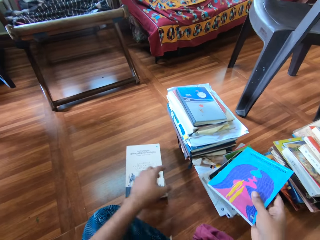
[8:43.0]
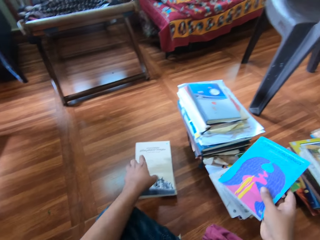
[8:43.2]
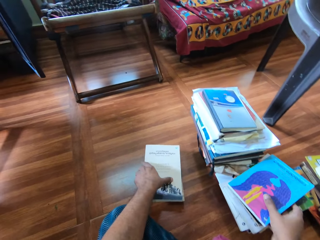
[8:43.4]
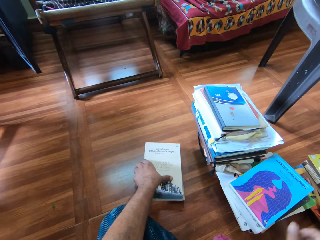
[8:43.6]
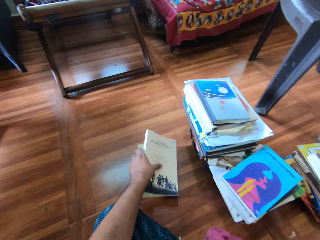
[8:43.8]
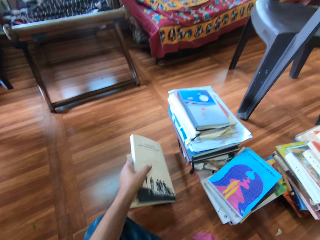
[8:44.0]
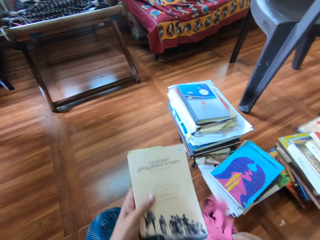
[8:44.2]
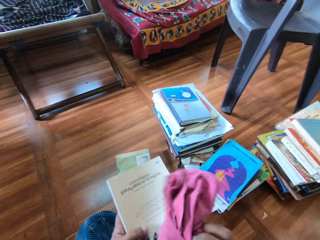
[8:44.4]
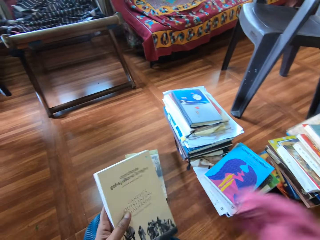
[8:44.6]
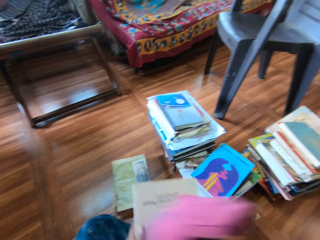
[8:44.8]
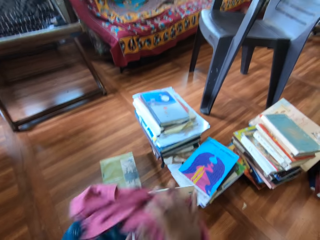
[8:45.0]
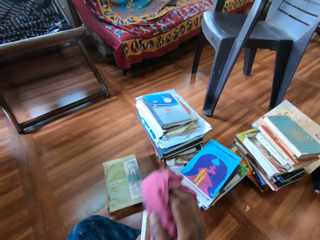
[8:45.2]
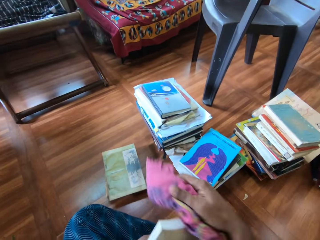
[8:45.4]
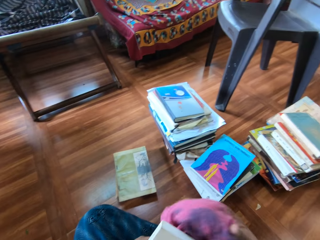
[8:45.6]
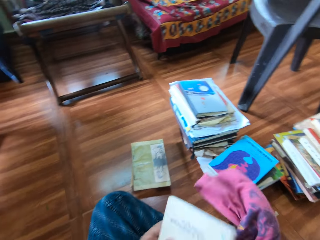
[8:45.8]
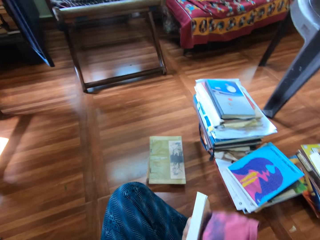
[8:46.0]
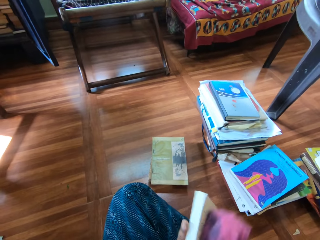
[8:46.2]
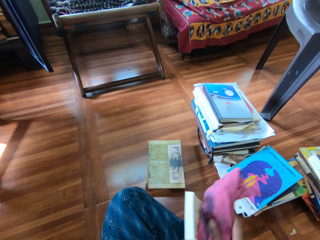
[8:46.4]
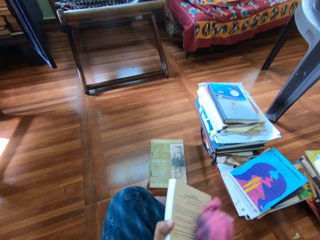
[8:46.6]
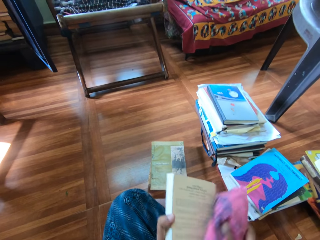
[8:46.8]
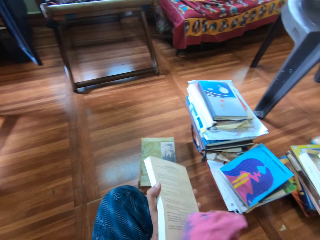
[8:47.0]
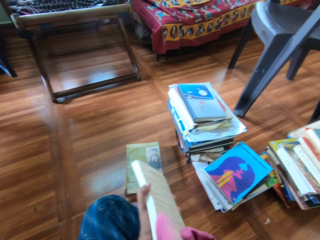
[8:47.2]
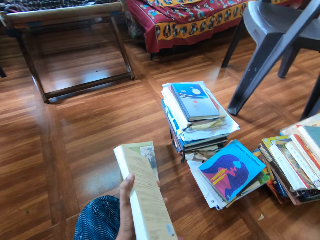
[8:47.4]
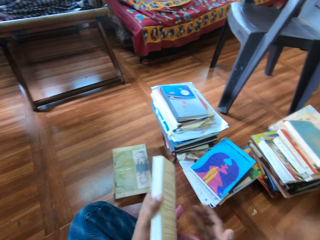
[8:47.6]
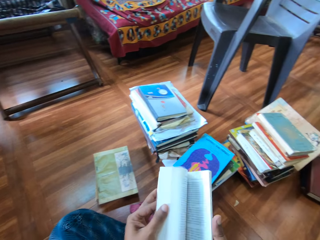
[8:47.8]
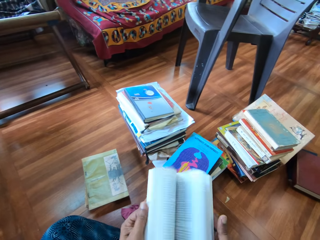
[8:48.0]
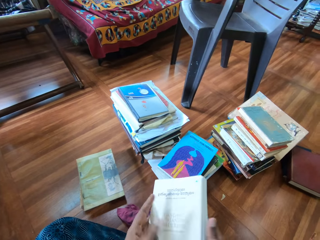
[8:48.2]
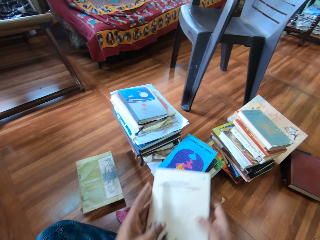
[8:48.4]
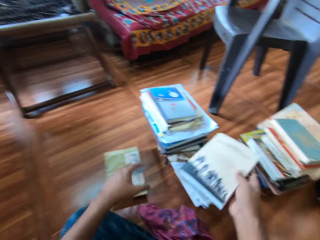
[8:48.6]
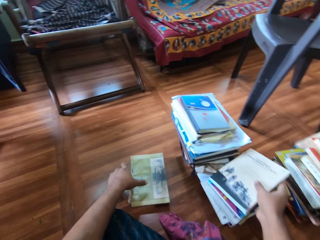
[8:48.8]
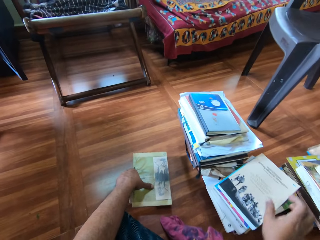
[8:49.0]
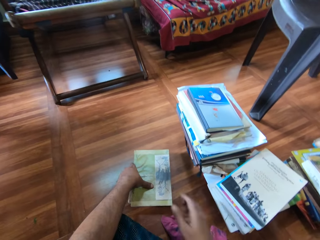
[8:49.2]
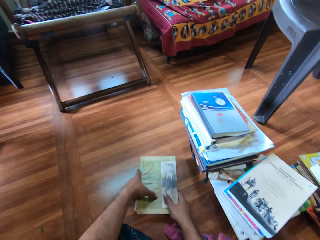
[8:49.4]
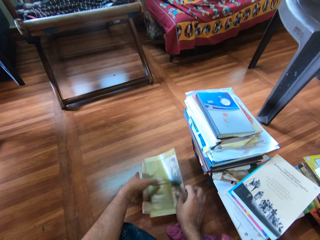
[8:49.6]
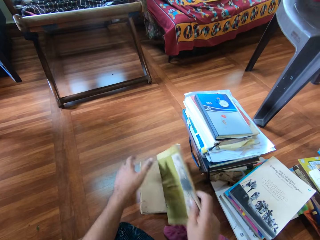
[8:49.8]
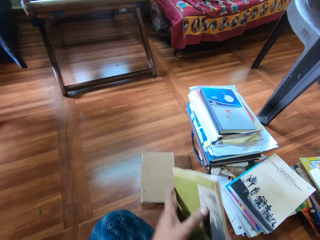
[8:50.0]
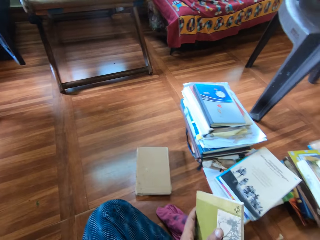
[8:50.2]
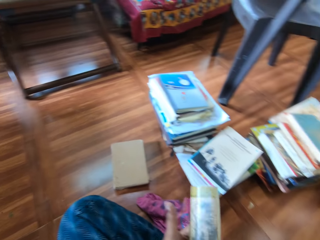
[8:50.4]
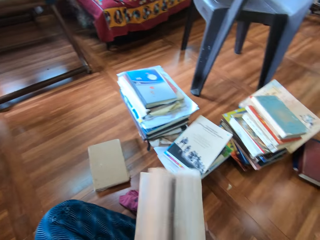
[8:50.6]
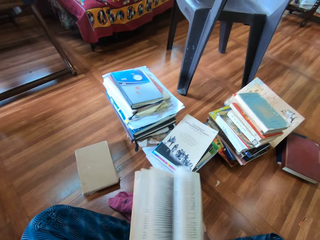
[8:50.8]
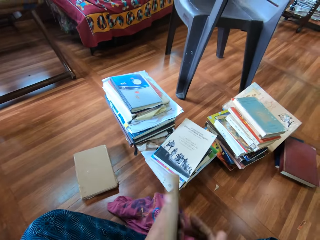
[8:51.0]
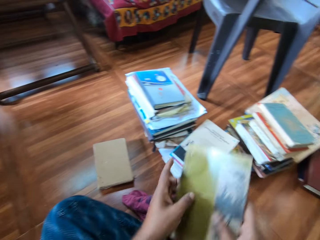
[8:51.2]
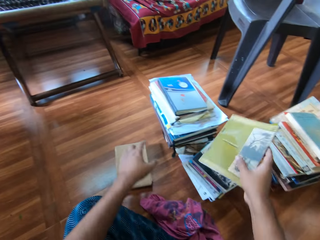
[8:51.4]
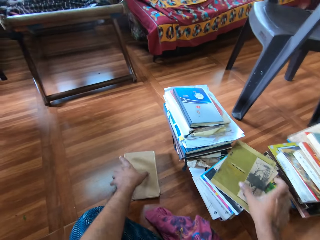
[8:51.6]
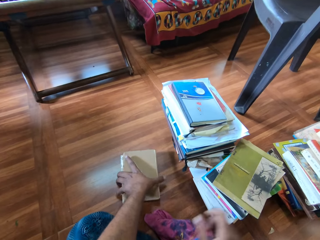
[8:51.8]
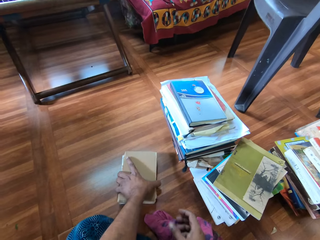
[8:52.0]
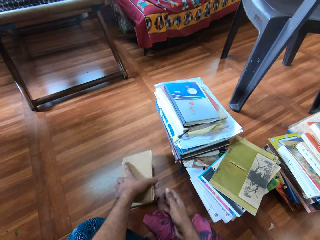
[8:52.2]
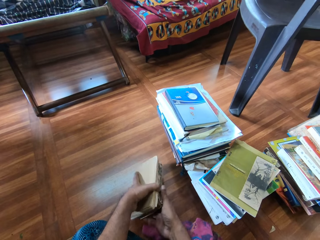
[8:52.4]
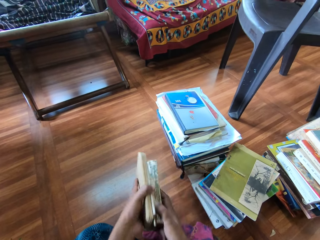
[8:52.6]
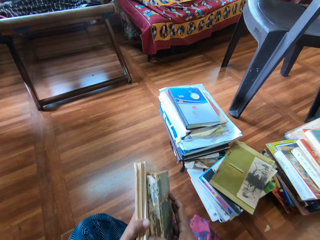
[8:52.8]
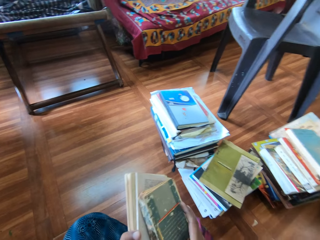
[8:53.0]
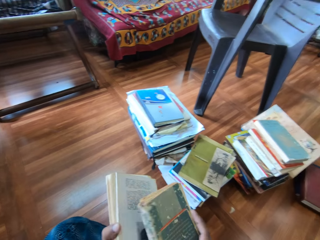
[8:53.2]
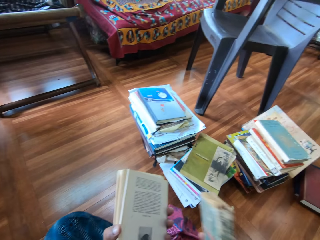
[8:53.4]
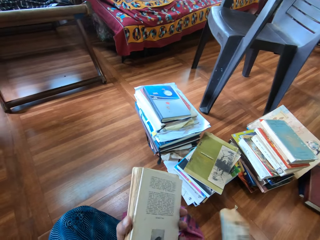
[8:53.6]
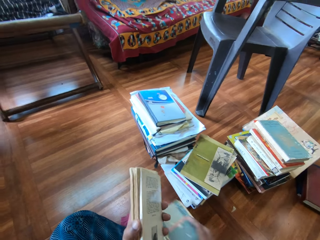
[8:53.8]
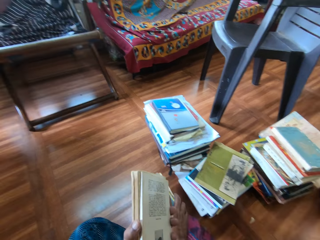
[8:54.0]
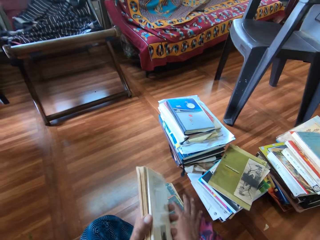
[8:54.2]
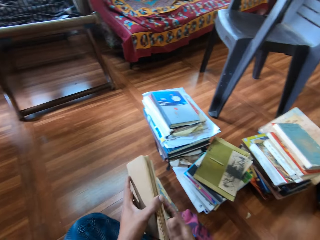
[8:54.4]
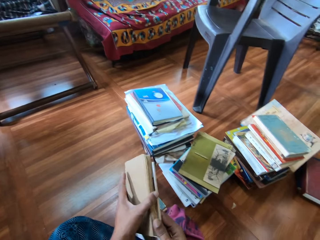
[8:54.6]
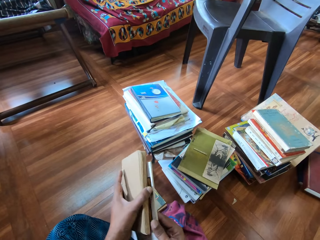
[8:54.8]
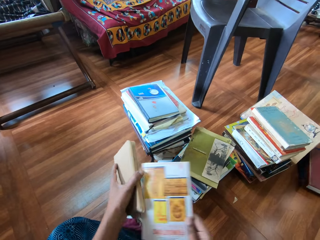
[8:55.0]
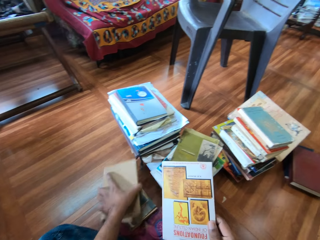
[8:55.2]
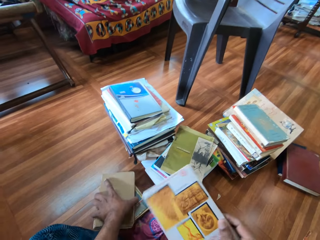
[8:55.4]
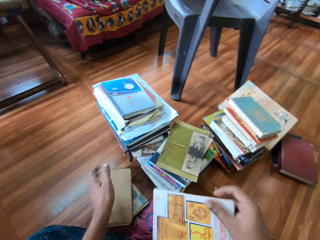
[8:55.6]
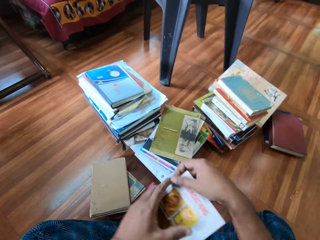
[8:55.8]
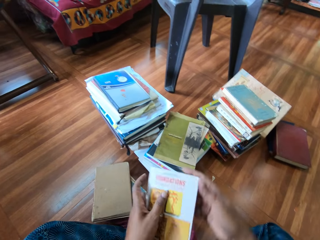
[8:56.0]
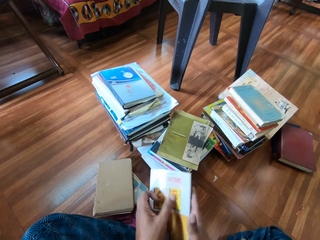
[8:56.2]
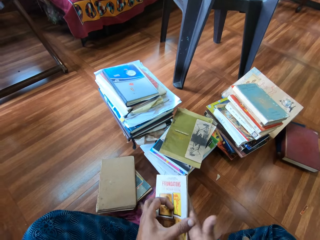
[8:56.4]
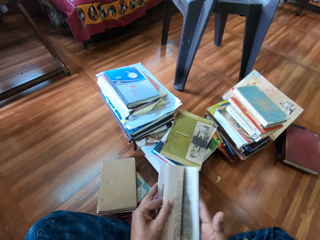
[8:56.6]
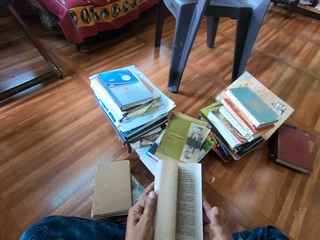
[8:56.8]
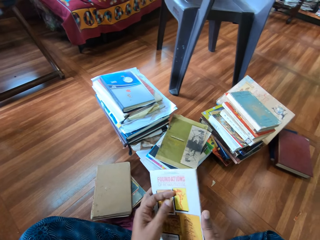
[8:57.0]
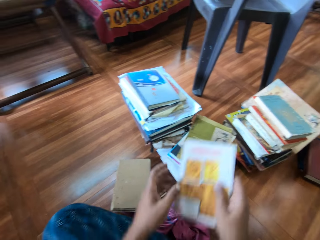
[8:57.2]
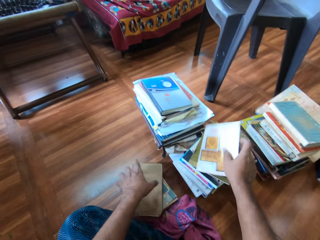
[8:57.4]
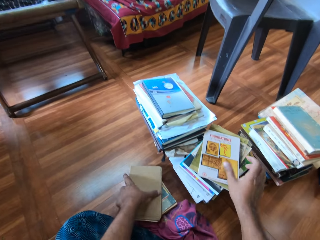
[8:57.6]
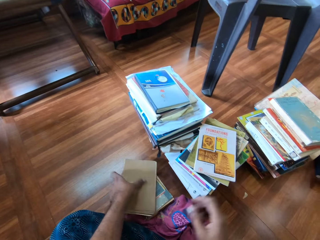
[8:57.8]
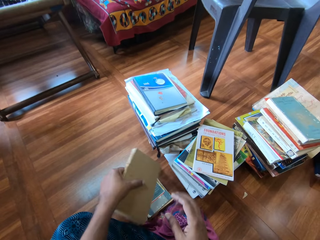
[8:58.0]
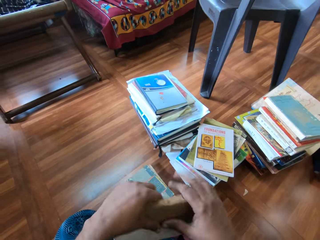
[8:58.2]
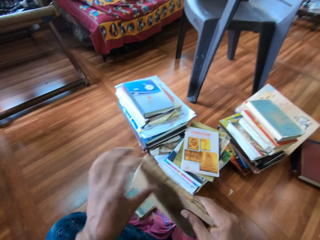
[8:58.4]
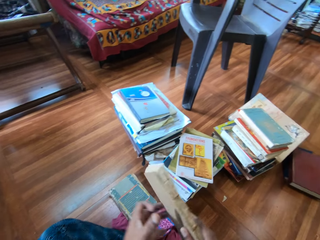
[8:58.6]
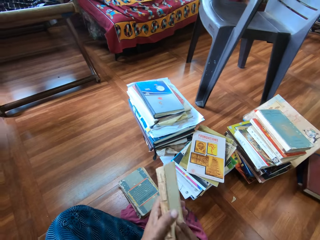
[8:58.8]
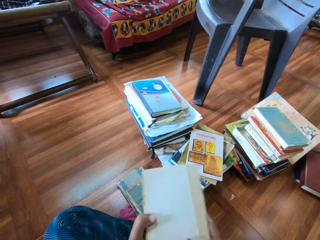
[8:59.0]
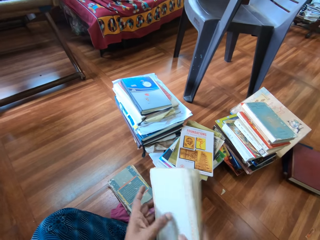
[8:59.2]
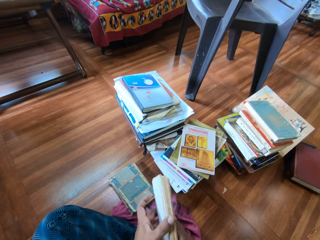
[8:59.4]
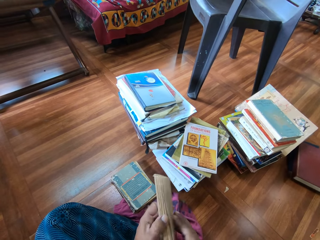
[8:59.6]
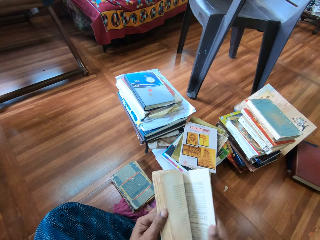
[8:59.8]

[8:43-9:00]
The camera wearer drops the book on the pile of books with his right hand. He picks a book from the pile of books with his left hand. He picks the piece of cloth from the floor with his right hand. He cleans the book with the cloth in his right hand. He drops the piece of cloth on the floor with his right hand. He flips the pages of the book with his left hand. He drops the book on the pile of books with his right hand. He picks a book from the pile of books with his right hand. He holds the book with both hands. He flips the pages of the book with his right hand. He drops the book on the pile of books with his right hand. He picks a book from the floor with both hands. He picks a book from his left hand with his right hand. He drops the book on the floor with his right hand. He picks a book from his left hand with his right hand. He drops the book on the floor in his left hand. He holds the book with both hands. He flips the pages of the book with his left hand. He drops the book on the pile of books with his right hand. He picks the book from the floor with his left hand. He holds the book with both hands.

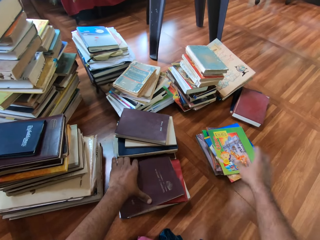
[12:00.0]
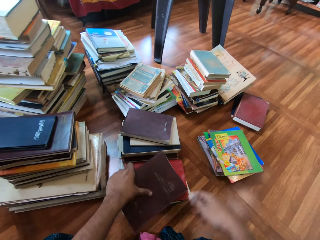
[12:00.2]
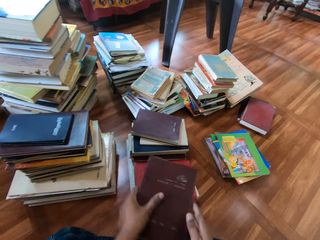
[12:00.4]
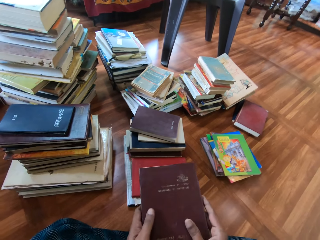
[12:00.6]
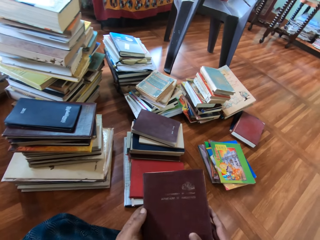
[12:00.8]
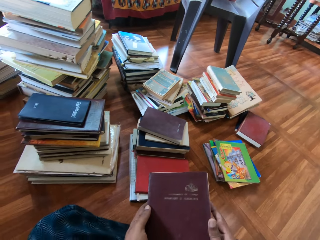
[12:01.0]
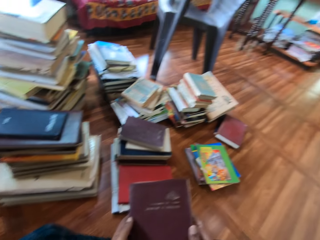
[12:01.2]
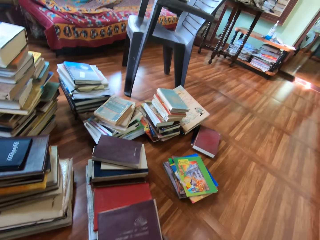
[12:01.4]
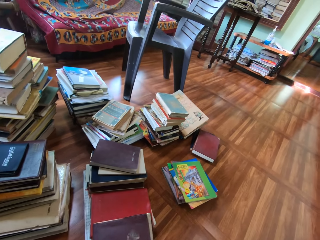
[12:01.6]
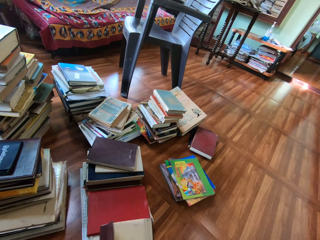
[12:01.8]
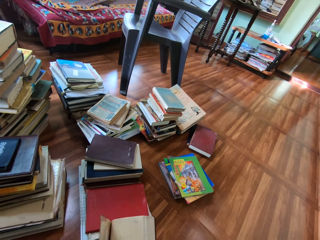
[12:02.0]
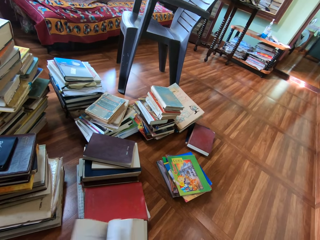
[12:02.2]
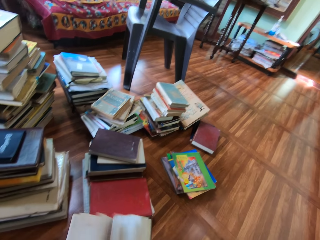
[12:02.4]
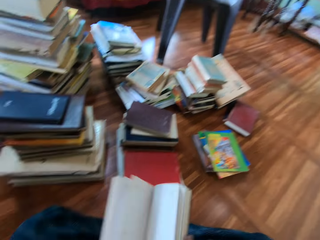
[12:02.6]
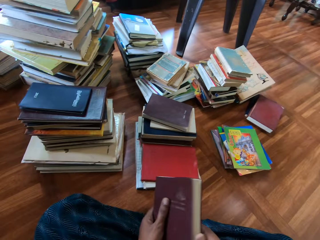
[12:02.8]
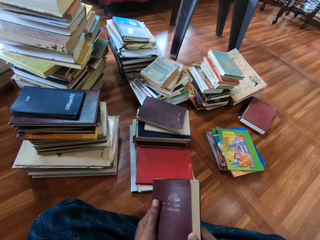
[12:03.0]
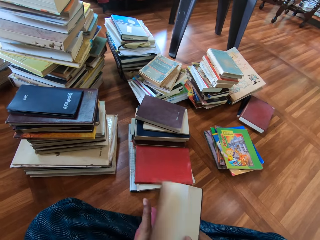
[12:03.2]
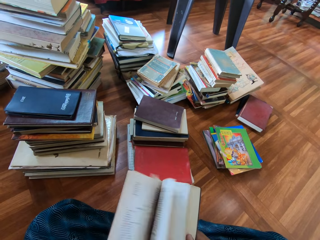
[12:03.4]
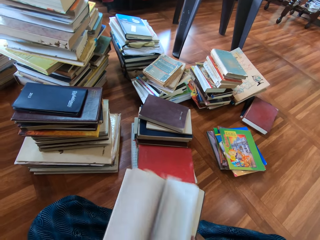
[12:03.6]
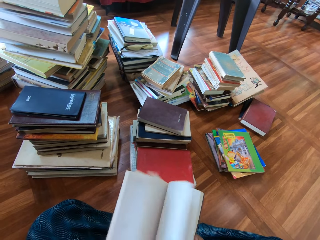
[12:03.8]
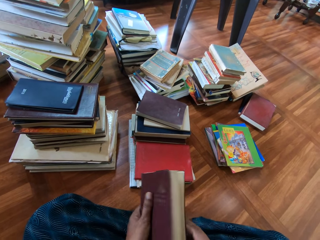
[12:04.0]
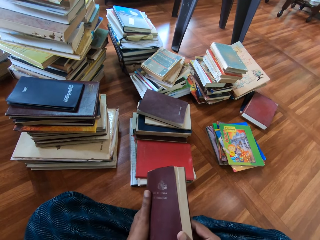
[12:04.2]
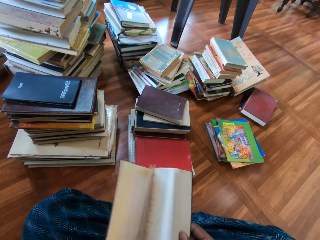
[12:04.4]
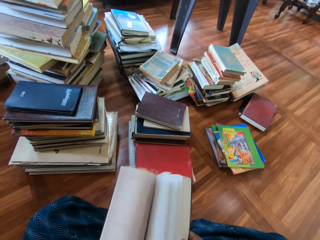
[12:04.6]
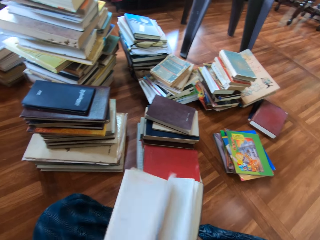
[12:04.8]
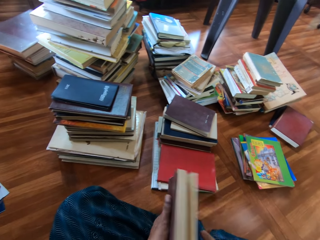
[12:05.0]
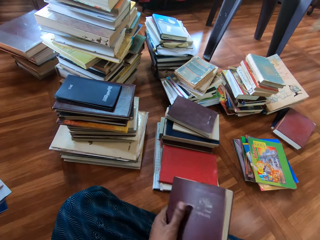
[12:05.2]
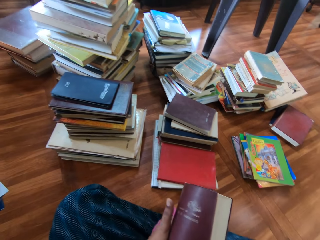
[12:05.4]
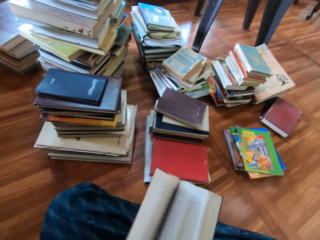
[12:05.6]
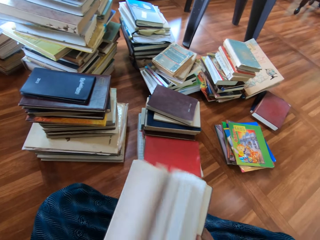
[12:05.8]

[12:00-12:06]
The camera wearer picks the book from the books on the floor with his left hand. He holds the book with both hands. He flips through the pages of the book in both hands with his right hand. He flips through the pages of the book in both hands with his right hand repeatedly.
